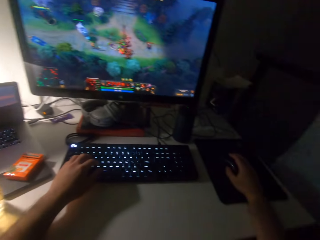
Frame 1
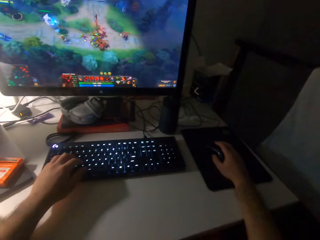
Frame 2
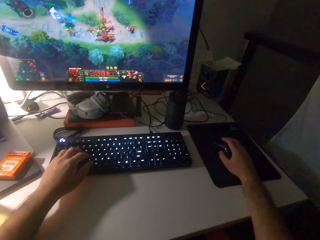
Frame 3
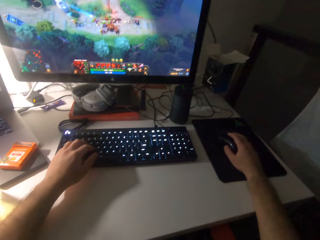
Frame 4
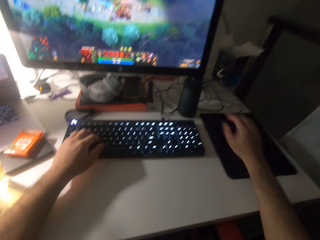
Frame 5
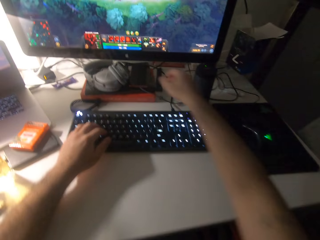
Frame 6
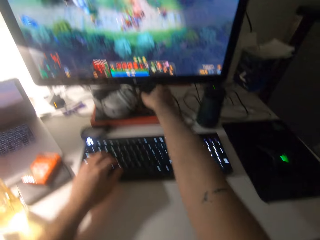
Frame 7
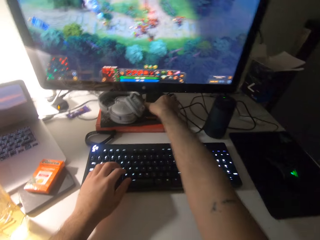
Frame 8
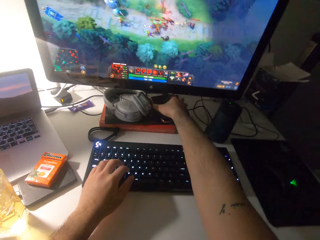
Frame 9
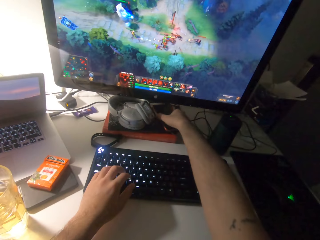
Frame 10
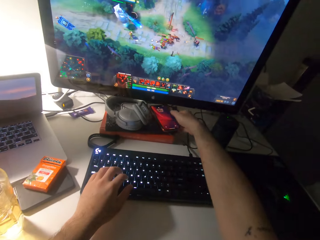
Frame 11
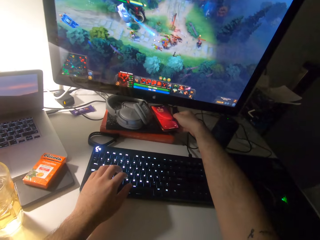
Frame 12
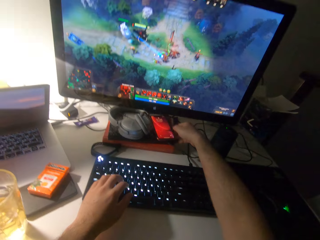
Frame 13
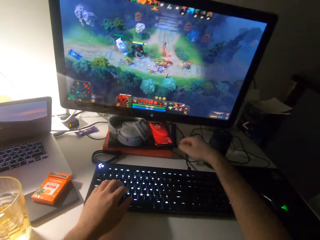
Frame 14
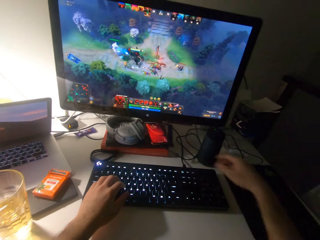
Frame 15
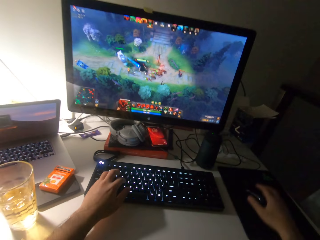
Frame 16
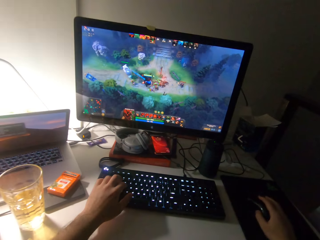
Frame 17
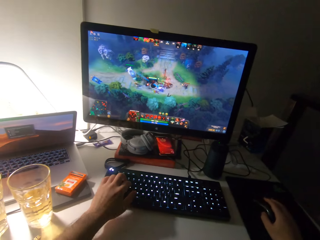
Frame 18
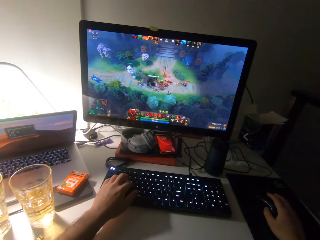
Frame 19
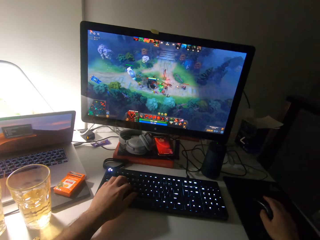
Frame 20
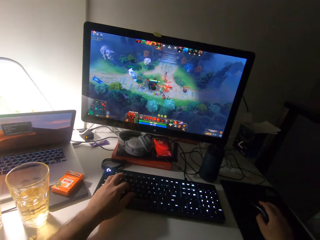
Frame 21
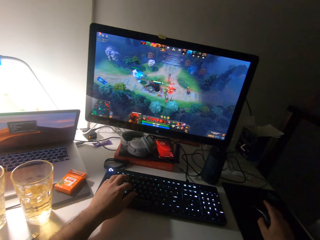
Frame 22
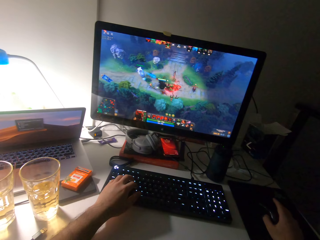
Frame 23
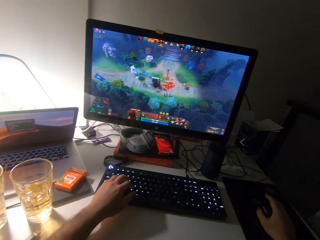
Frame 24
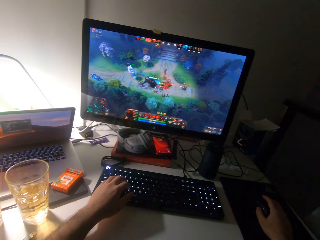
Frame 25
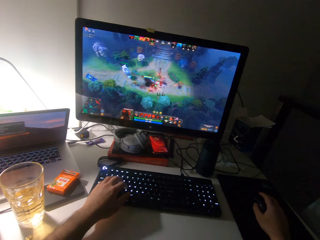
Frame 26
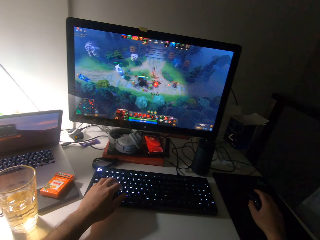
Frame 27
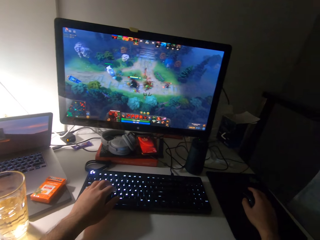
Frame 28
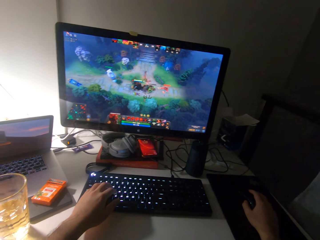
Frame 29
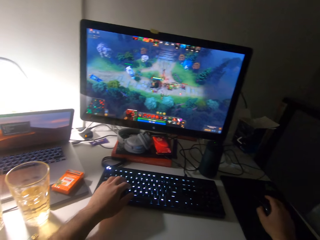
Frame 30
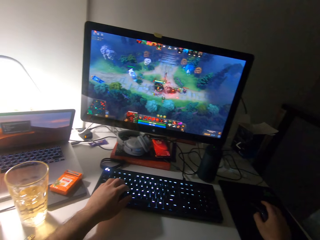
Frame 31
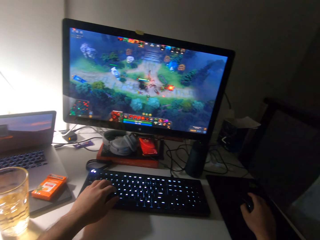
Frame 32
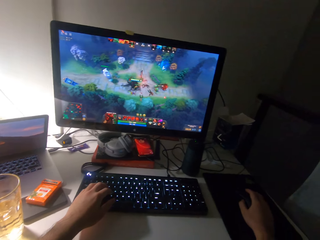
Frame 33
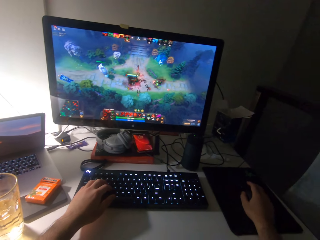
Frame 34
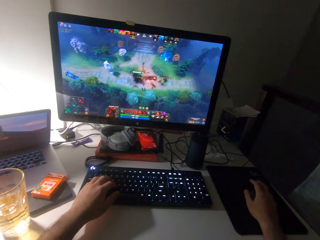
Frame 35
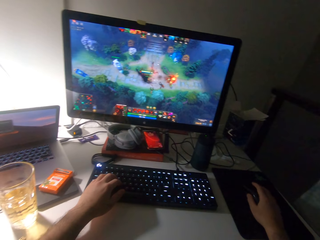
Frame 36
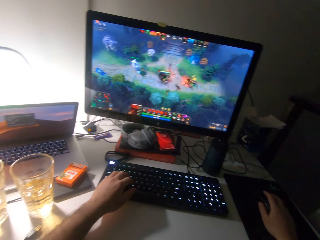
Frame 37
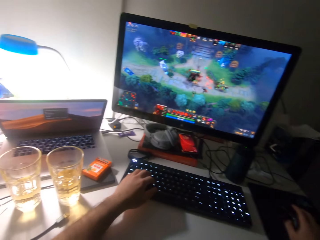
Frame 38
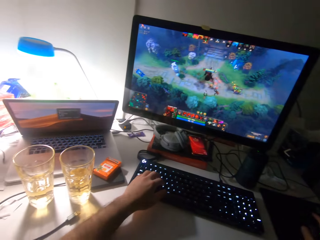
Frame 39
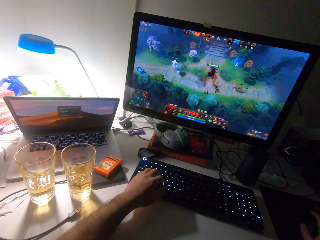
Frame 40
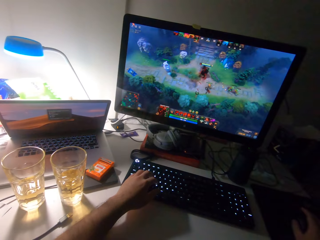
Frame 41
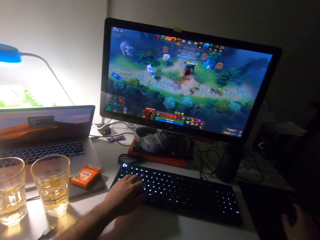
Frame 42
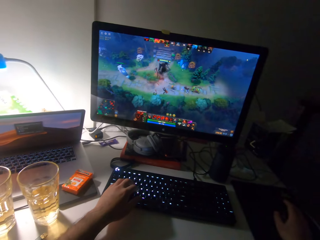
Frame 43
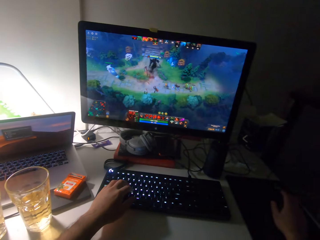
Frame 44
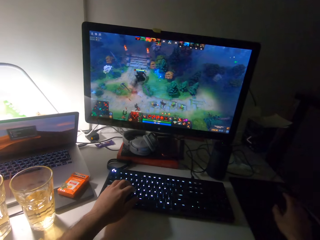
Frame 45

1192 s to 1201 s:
The camera wearer touches the phone under the desktop. They scroll the computer mouse. They play a game on a computer desktop.

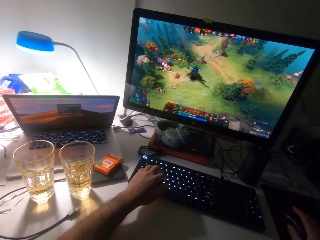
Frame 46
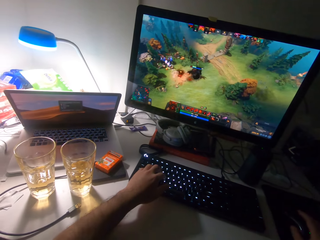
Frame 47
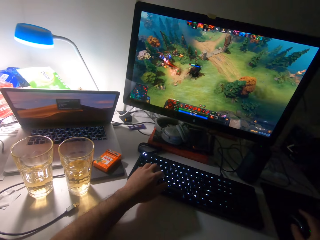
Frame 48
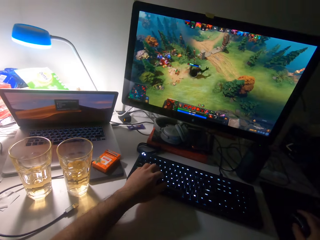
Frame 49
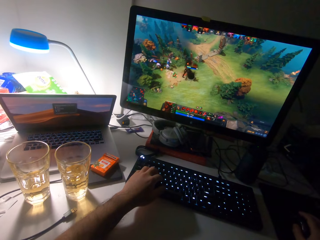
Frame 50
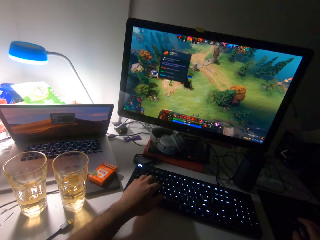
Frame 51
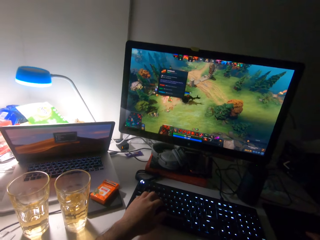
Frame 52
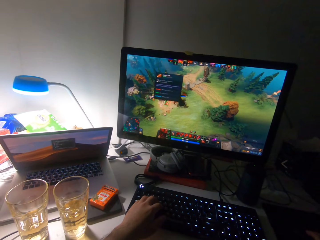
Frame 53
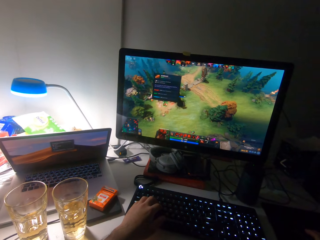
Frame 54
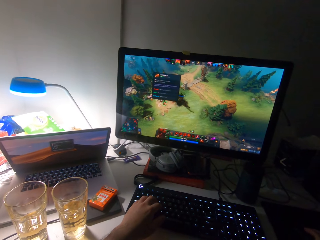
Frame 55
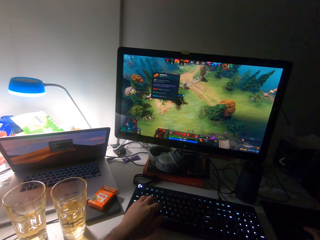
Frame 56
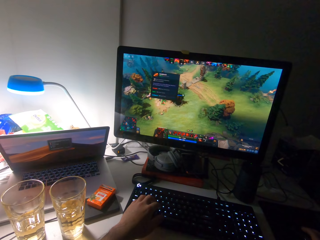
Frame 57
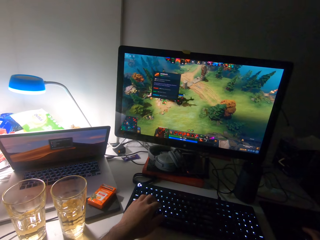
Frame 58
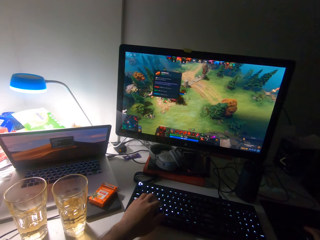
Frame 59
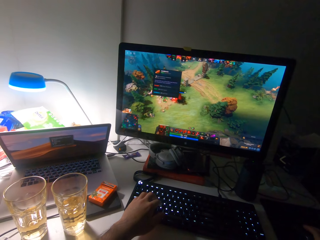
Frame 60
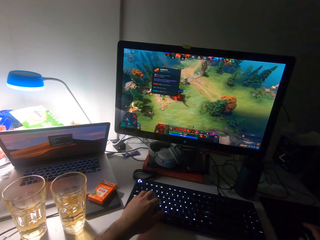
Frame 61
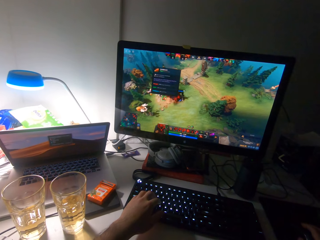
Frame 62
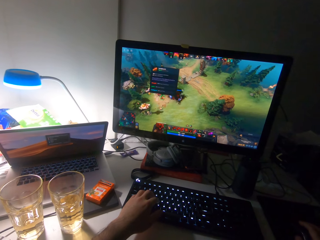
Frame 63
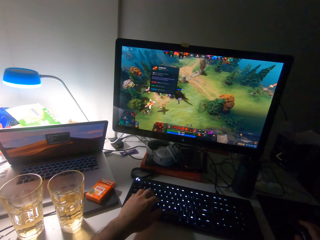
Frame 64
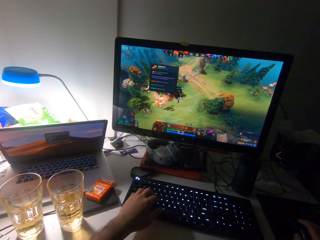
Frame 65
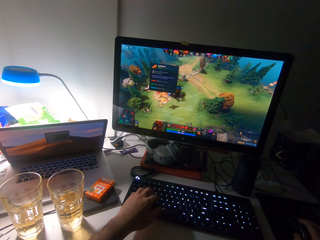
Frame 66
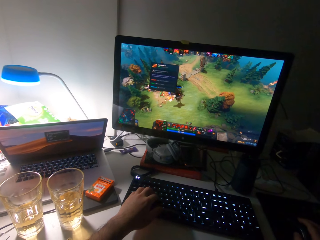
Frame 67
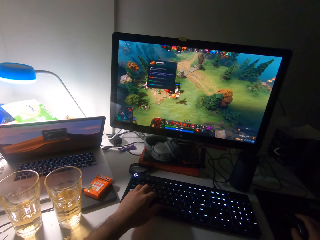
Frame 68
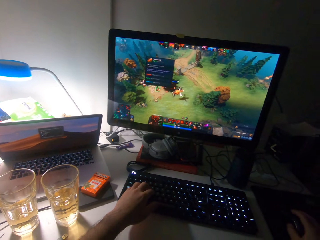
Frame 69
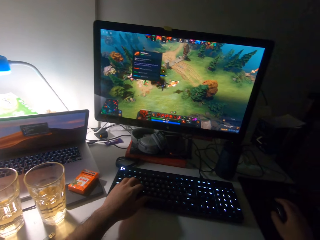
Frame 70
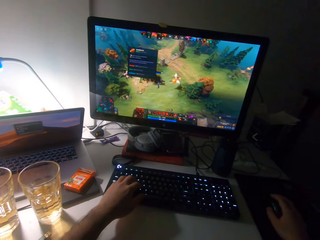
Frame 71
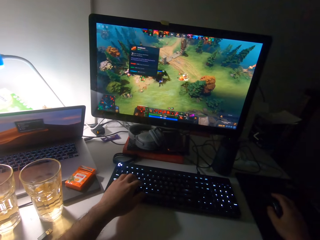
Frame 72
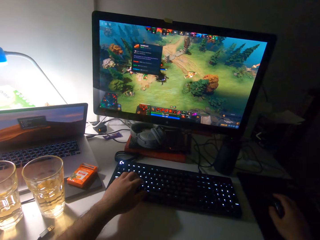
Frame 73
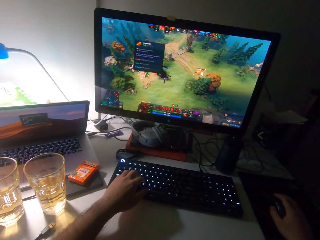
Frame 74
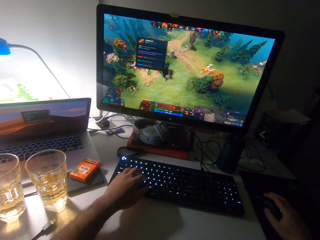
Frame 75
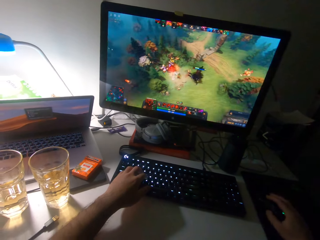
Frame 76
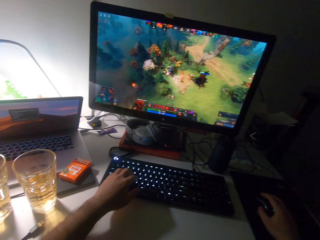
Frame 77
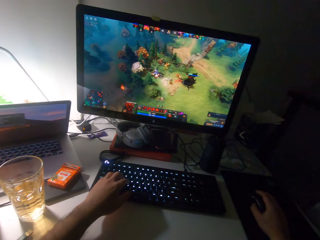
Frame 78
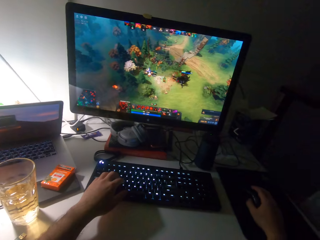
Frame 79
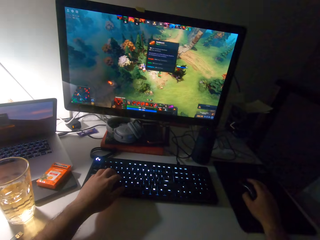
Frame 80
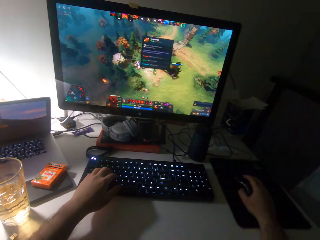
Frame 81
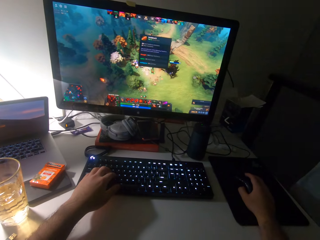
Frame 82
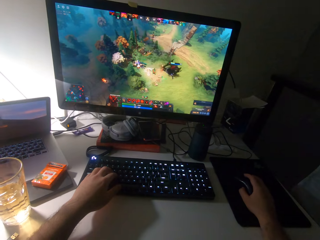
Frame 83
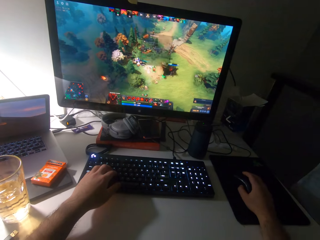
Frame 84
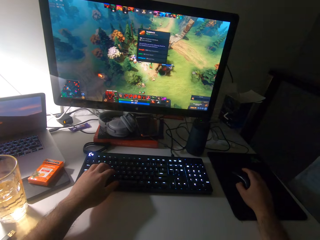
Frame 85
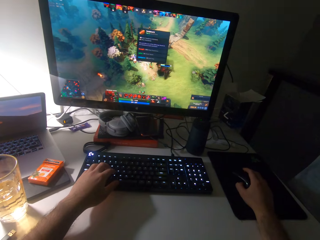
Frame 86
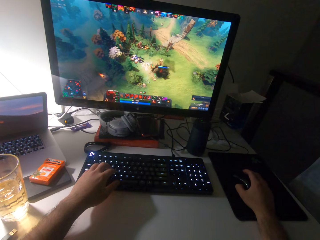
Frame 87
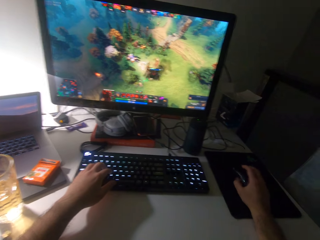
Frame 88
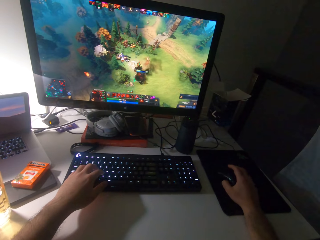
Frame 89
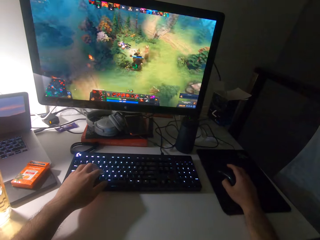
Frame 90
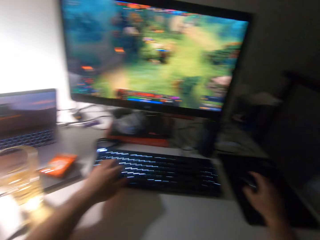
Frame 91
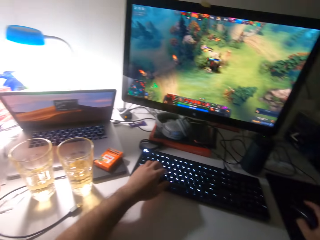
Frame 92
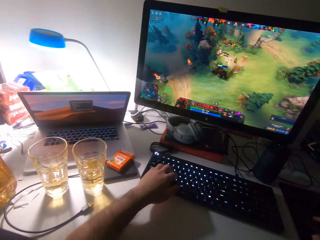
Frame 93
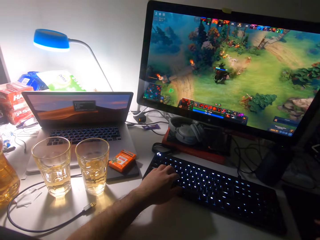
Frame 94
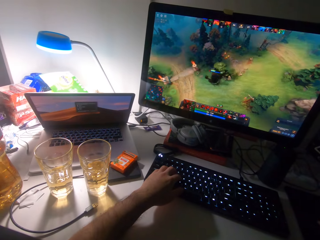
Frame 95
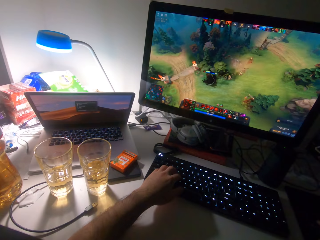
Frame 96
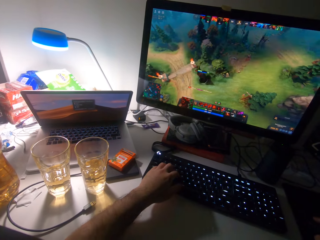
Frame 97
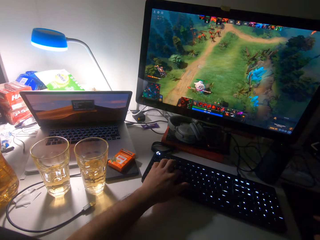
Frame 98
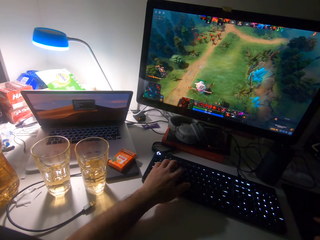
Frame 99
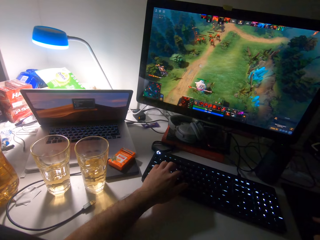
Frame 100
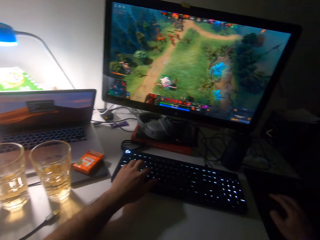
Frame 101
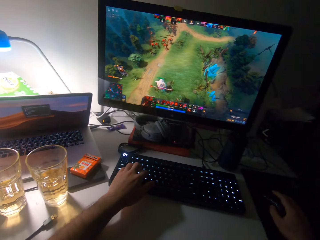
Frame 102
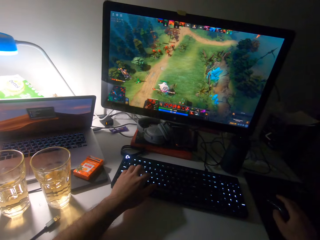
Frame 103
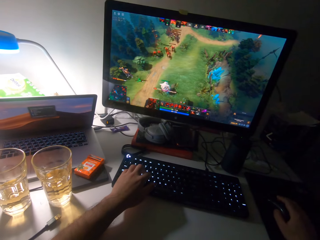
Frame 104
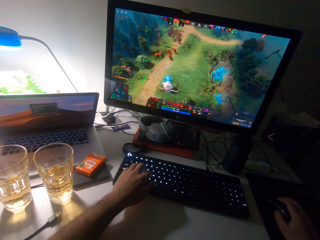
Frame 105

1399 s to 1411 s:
The camera wearer stares at the computer desktop. They play a game on a computer.
